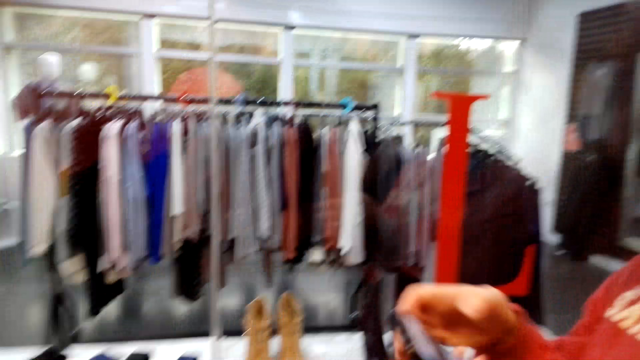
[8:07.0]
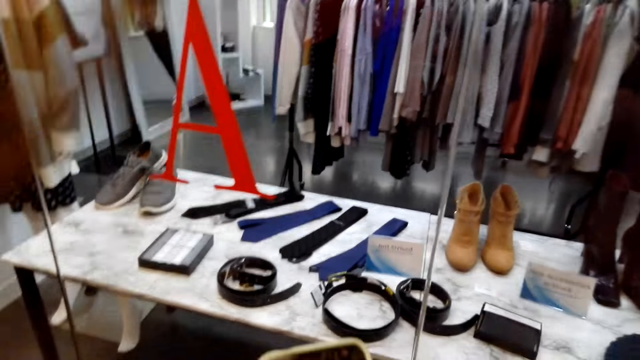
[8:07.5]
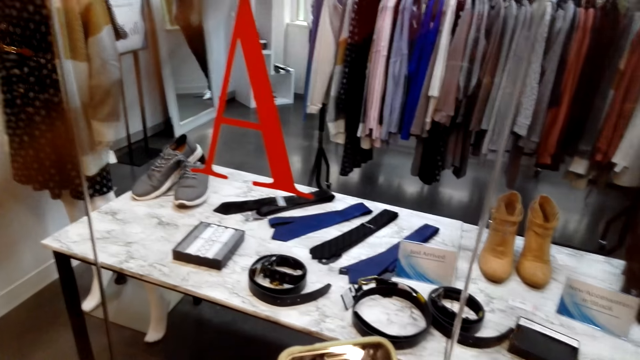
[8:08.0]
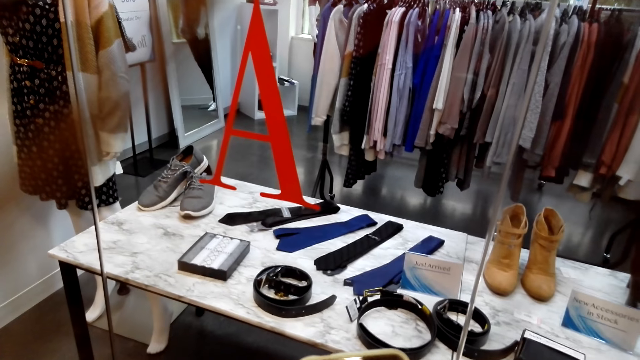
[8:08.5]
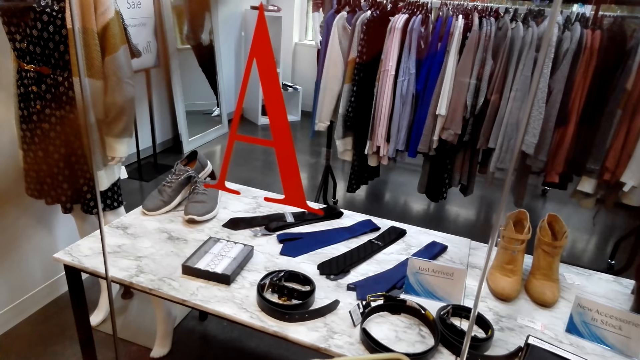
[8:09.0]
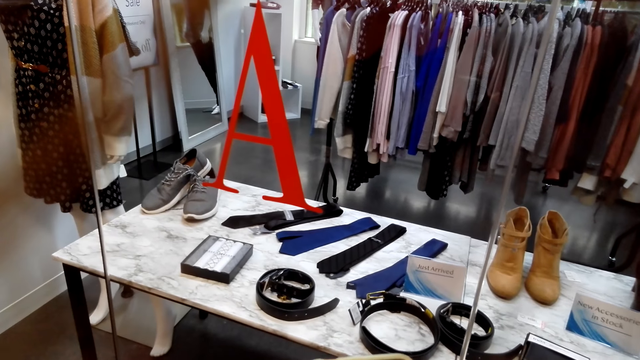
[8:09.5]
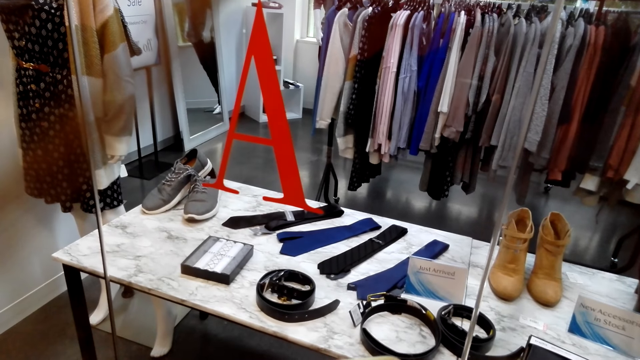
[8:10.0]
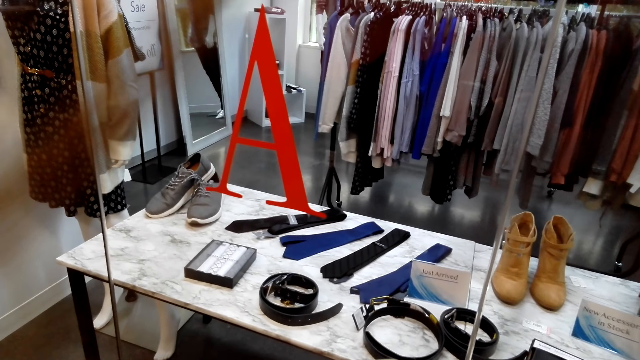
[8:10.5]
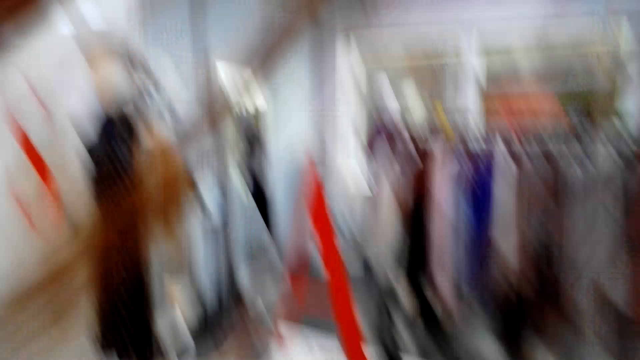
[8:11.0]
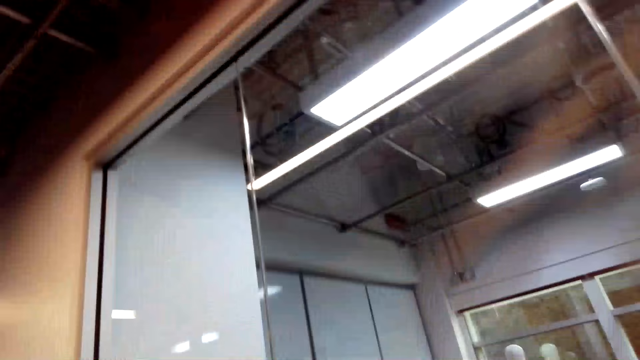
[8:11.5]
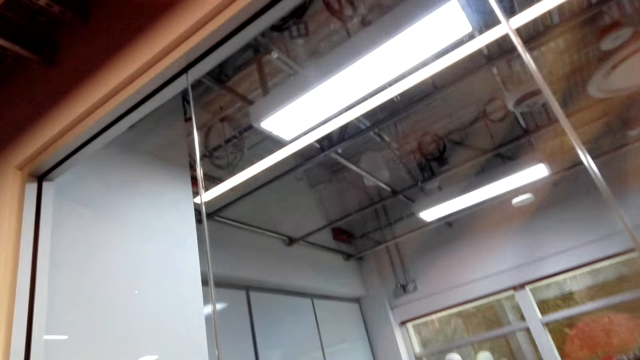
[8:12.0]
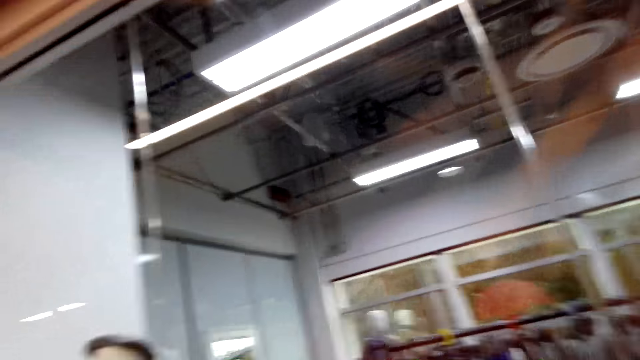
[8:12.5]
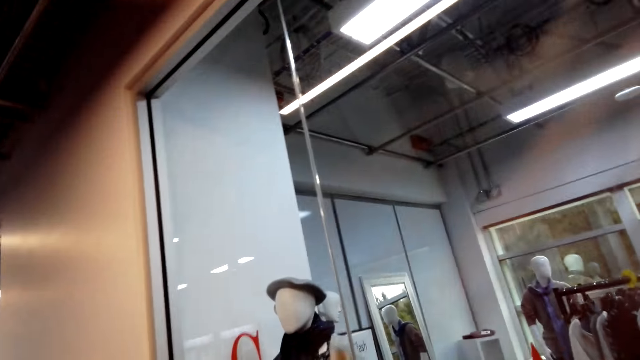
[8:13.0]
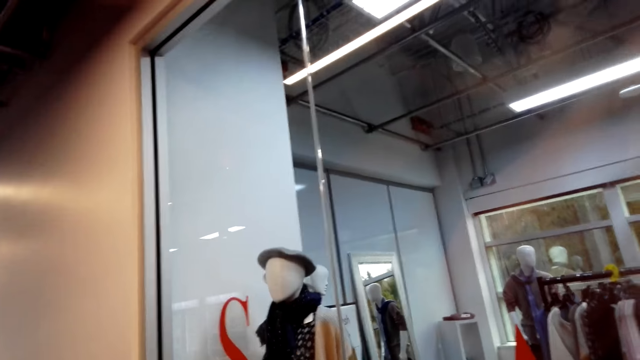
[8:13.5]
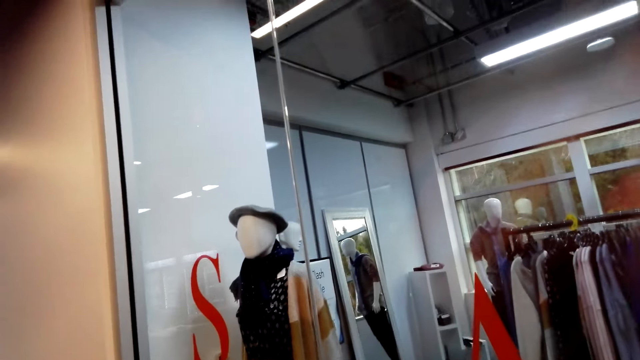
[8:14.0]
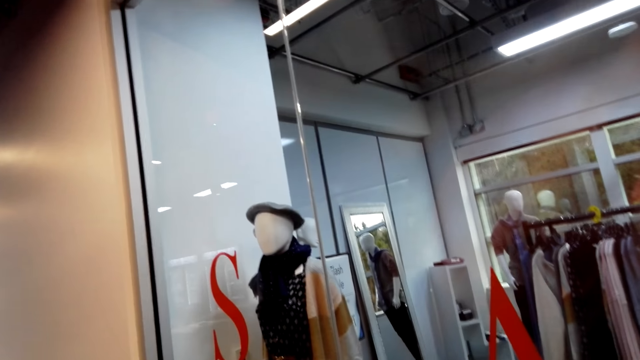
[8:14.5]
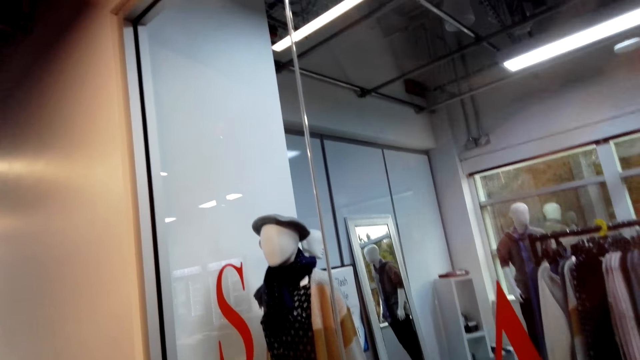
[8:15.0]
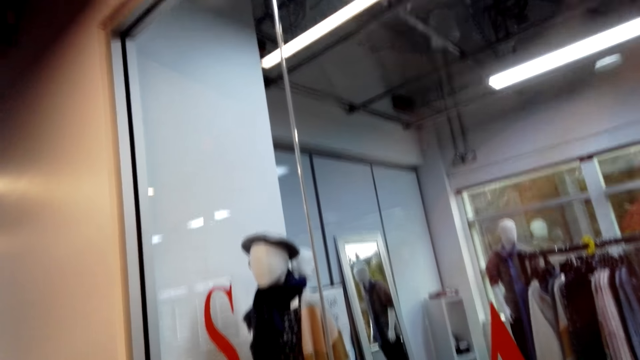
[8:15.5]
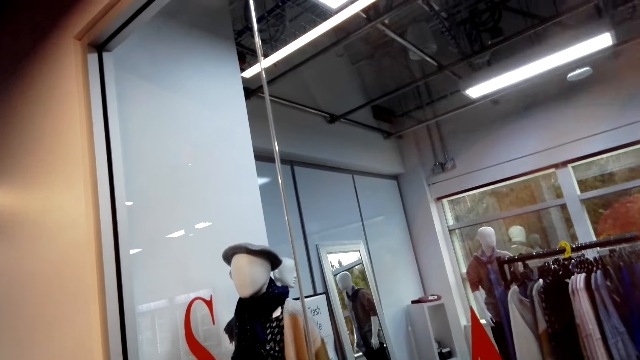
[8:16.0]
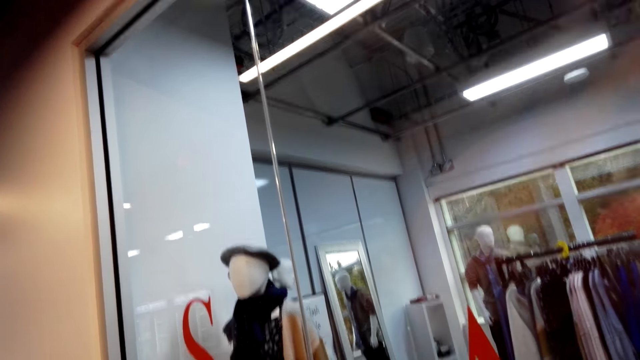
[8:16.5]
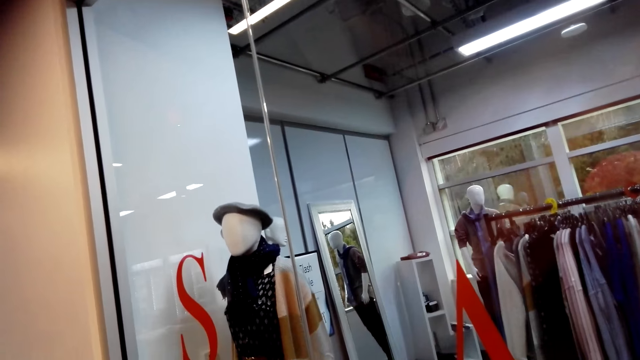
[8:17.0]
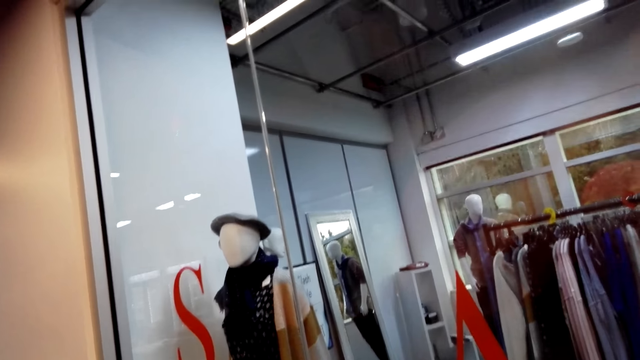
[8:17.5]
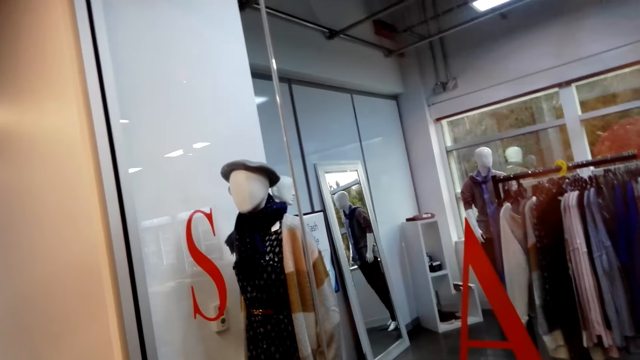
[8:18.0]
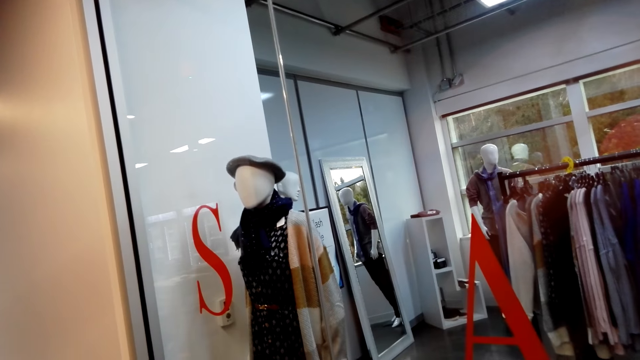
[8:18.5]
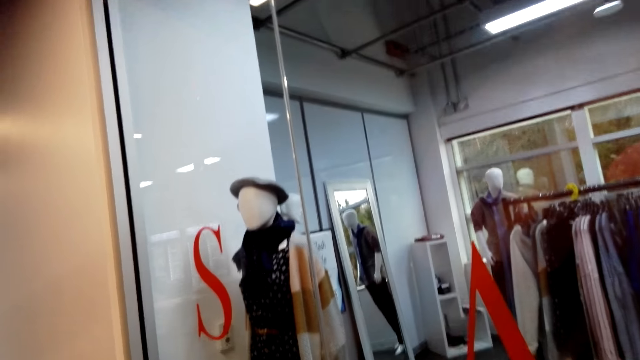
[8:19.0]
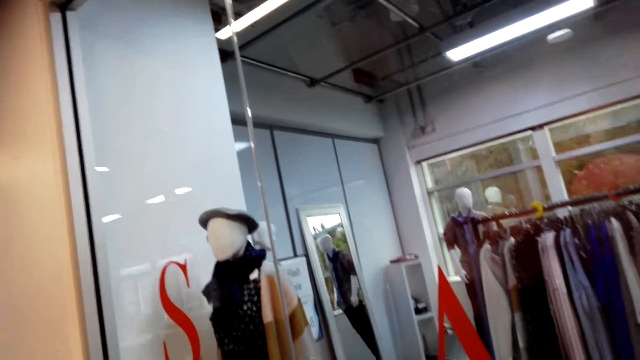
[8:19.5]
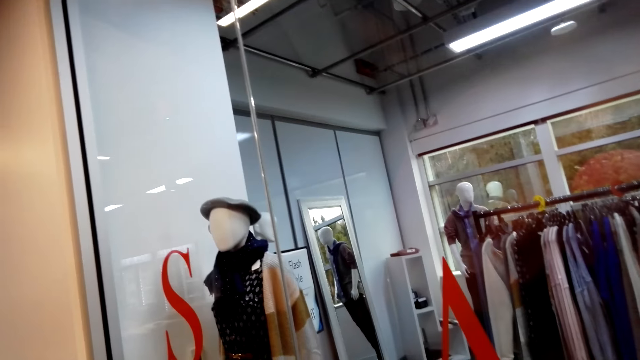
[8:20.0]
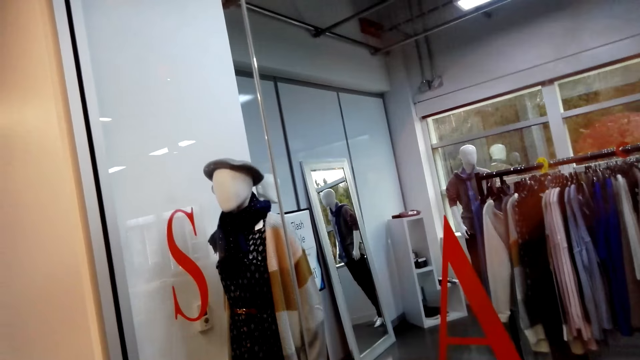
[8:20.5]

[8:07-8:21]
The camera wearer looks around the room. They stare at the table. They stare at the clothes.

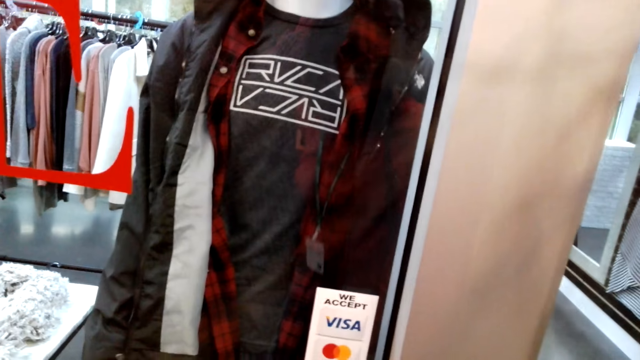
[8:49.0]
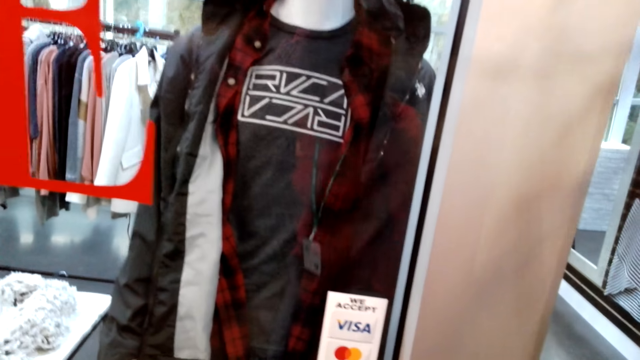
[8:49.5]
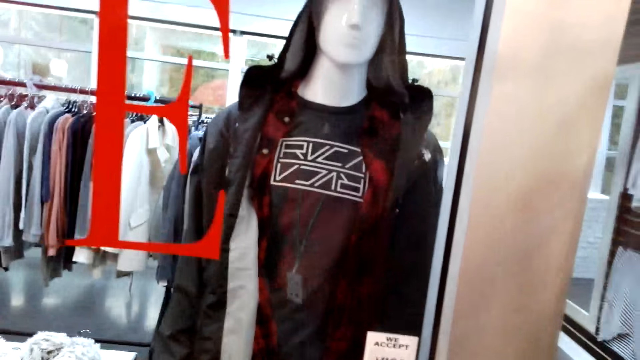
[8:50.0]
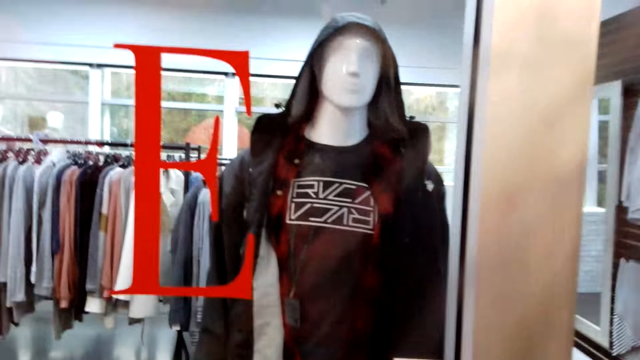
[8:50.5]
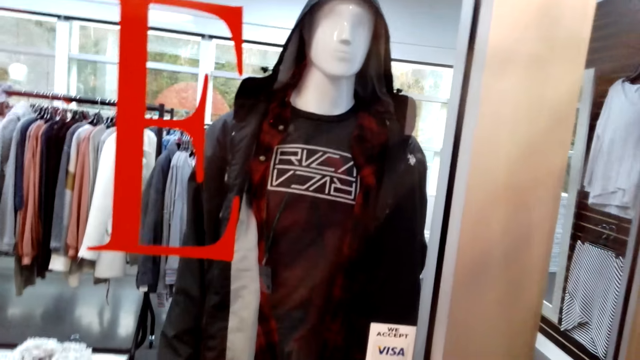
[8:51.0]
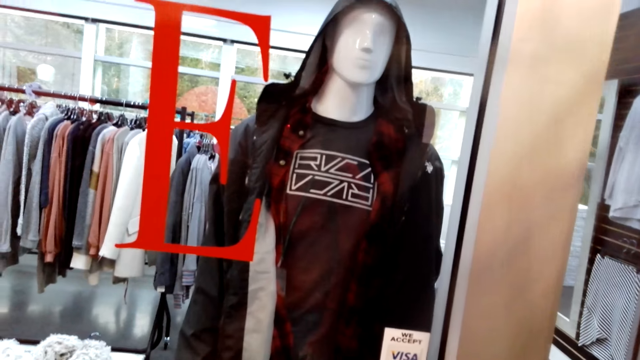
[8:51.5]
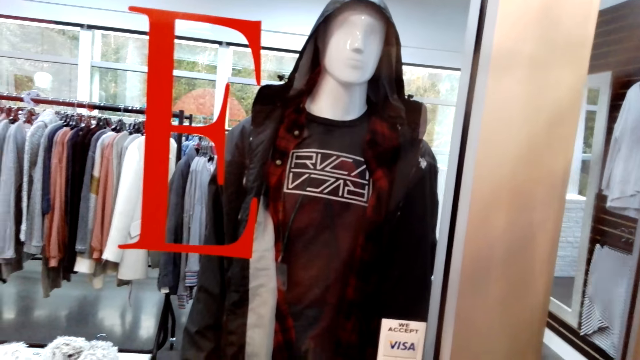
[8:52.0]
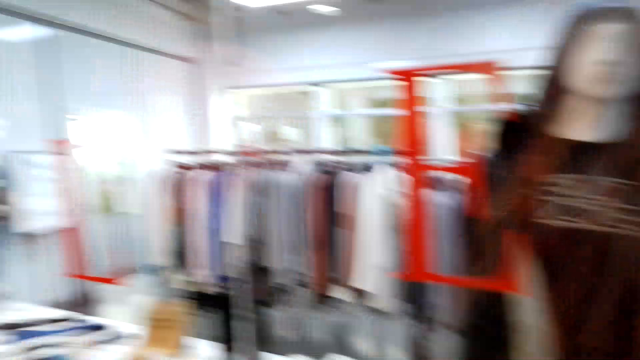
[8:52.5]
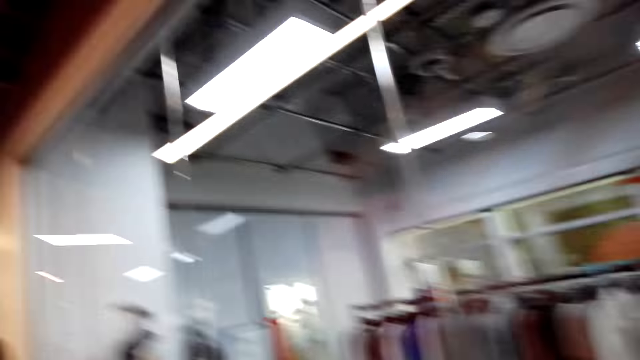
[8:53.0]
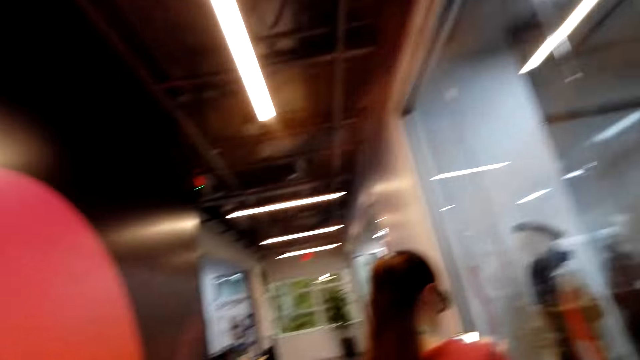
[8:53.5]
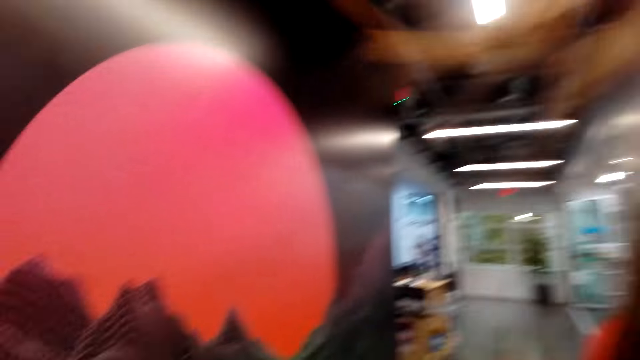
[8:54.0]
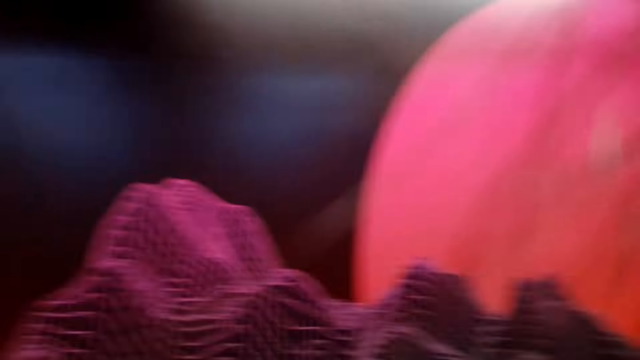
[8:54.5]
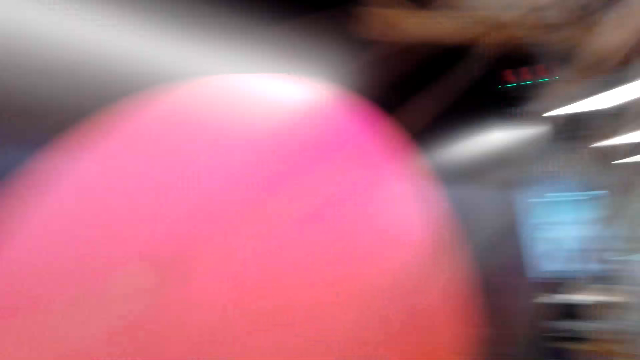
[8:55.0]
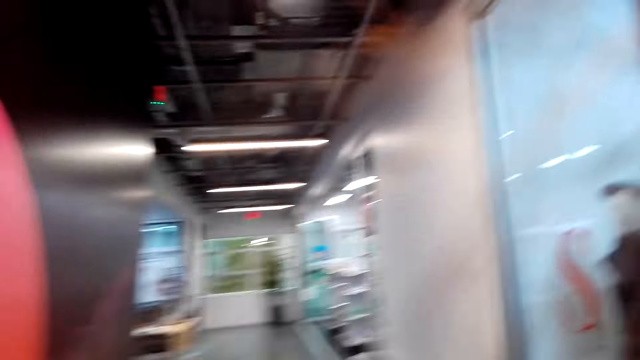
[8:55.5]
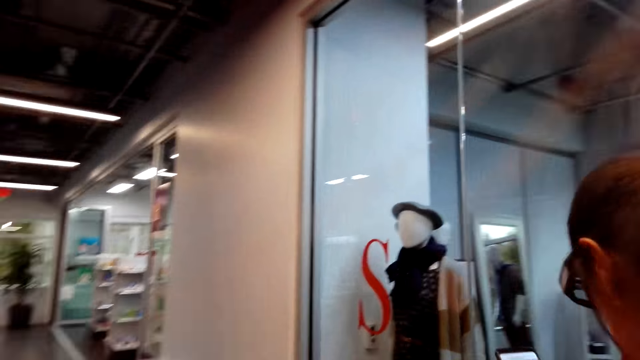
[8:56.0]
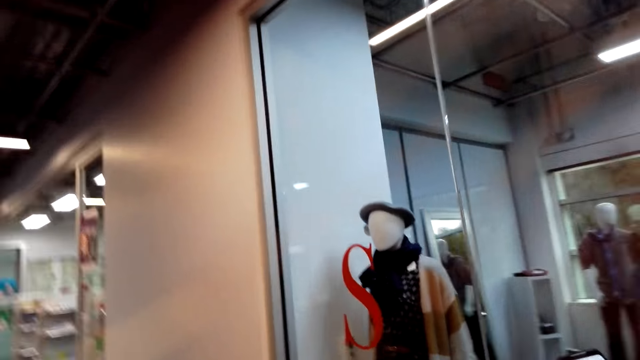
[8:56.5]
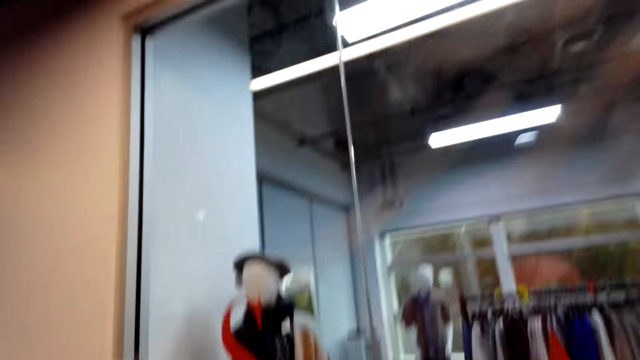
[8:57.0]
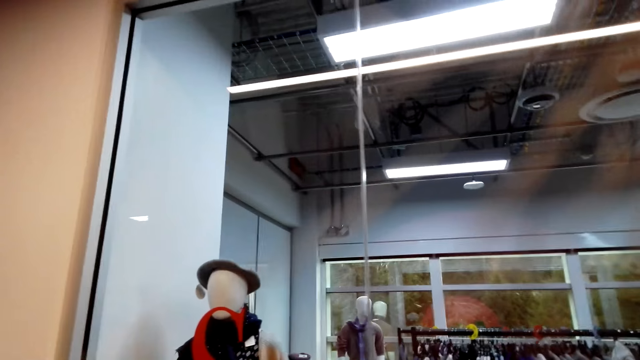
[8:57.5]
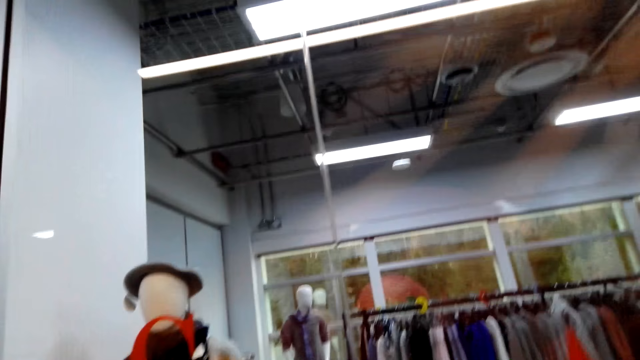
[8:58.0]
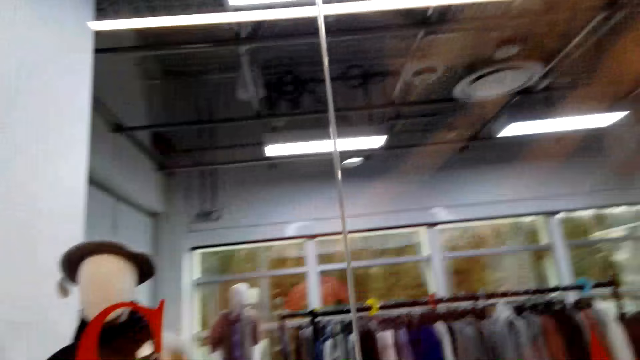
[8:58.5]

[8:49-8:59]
The camera wearer stares at the jacket. They look around the room. The man walks around the room.
